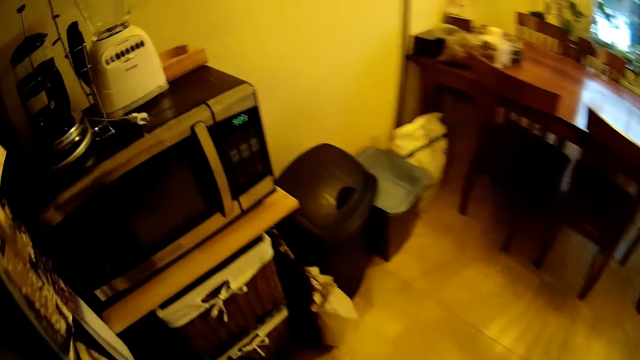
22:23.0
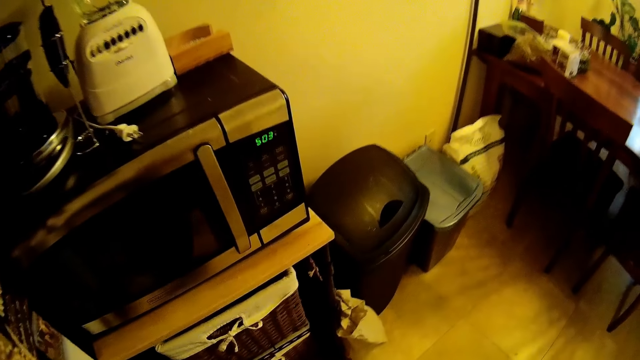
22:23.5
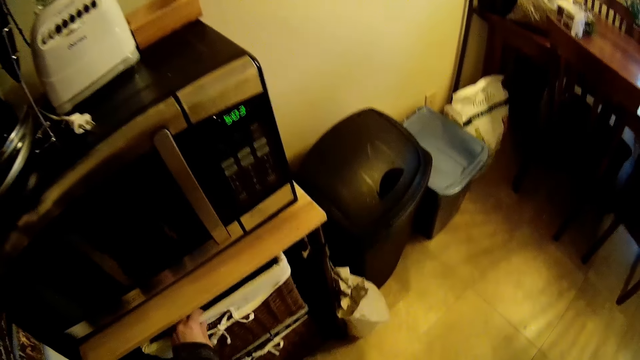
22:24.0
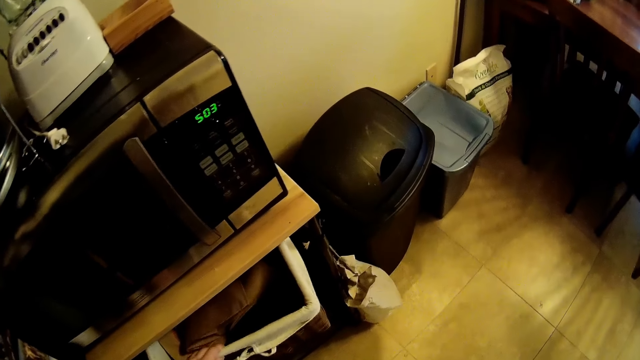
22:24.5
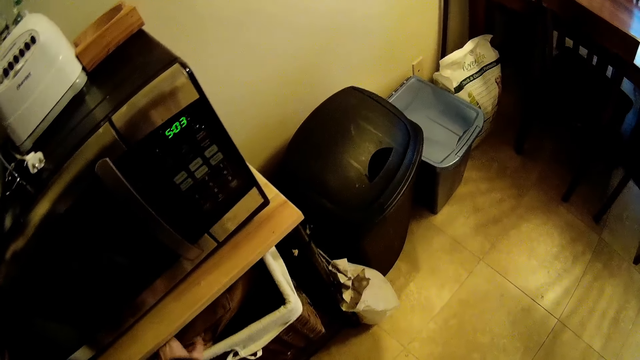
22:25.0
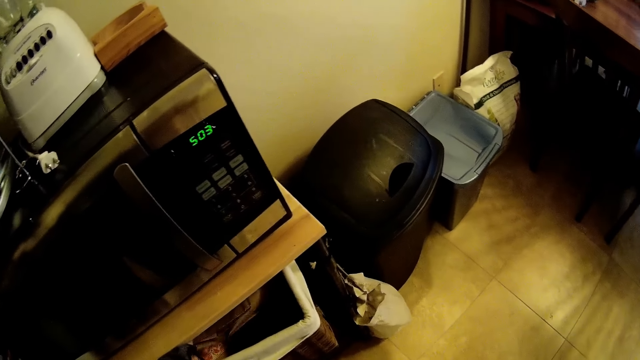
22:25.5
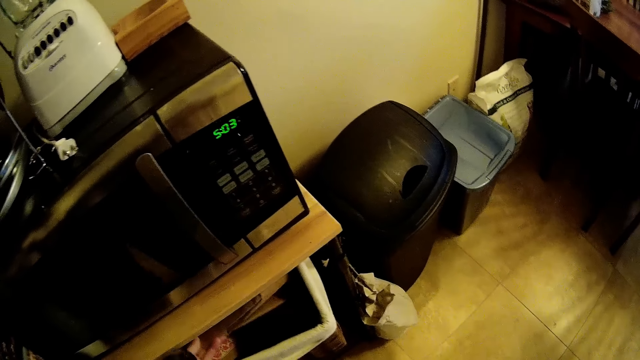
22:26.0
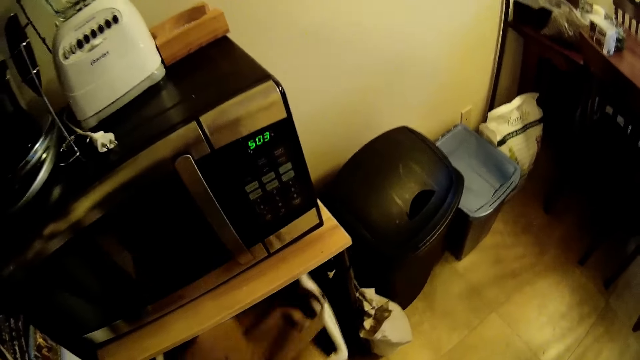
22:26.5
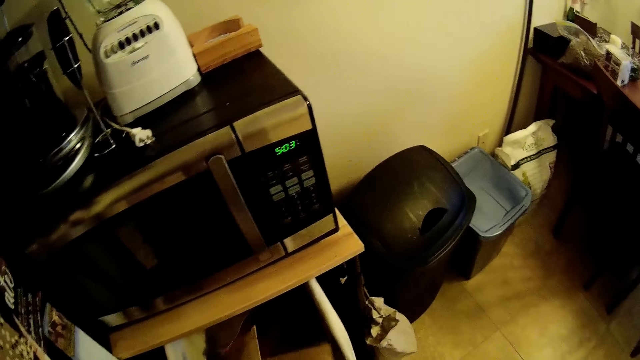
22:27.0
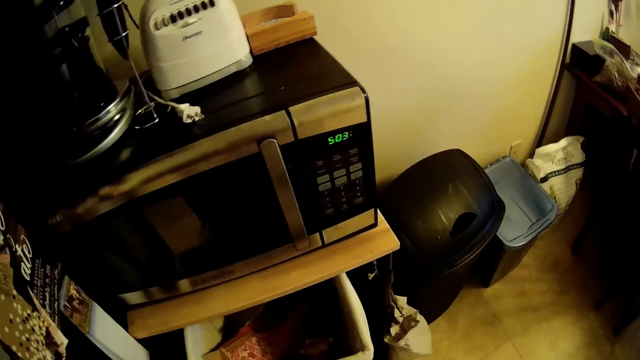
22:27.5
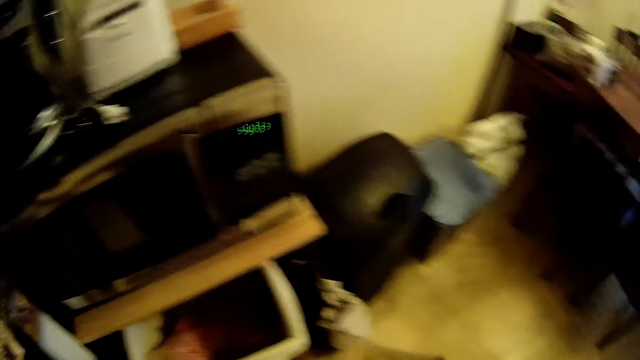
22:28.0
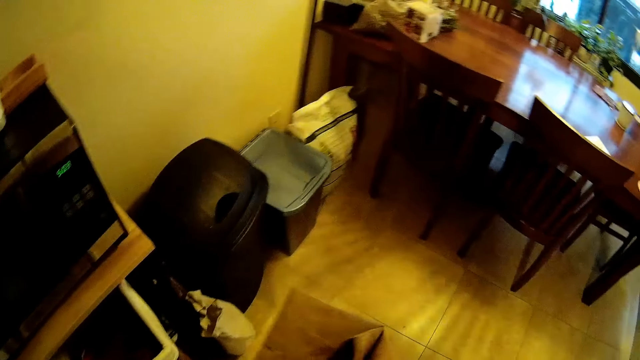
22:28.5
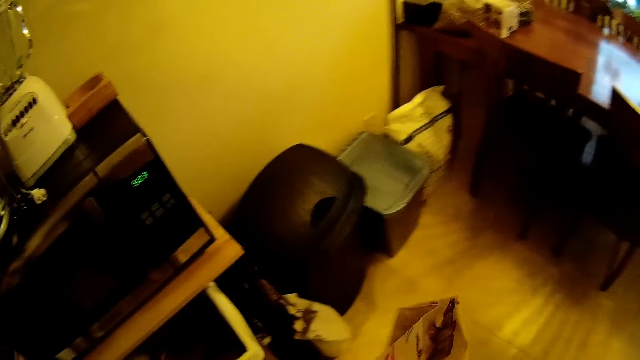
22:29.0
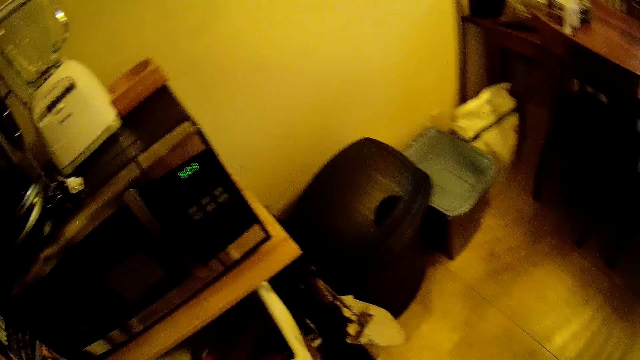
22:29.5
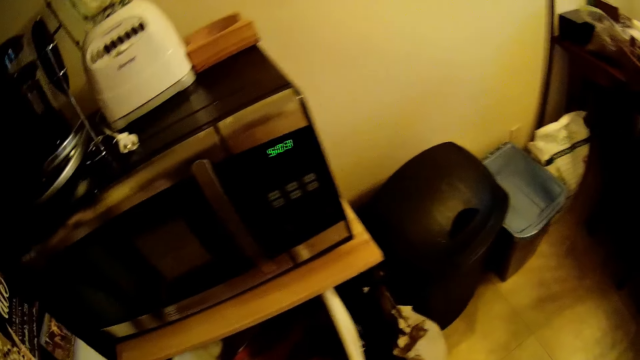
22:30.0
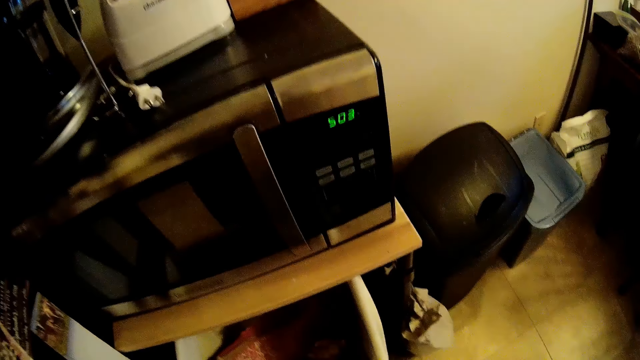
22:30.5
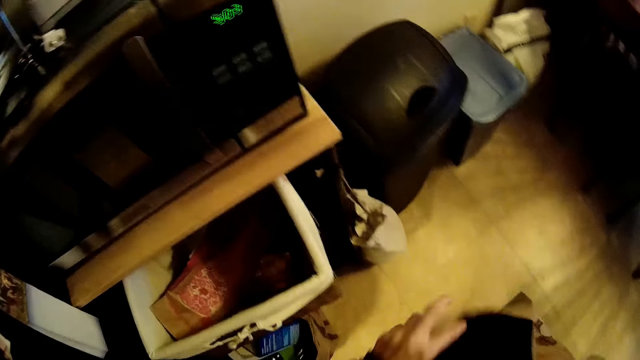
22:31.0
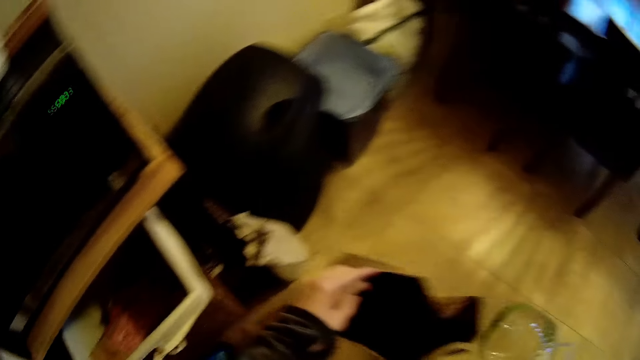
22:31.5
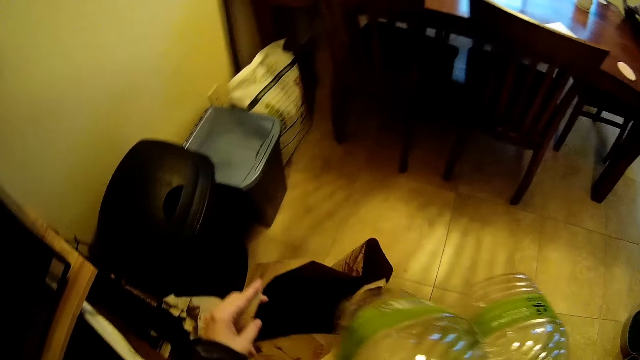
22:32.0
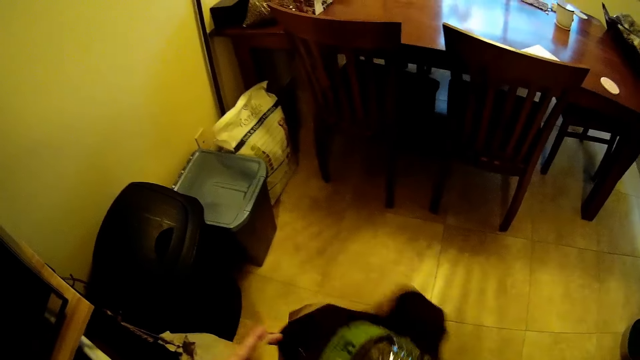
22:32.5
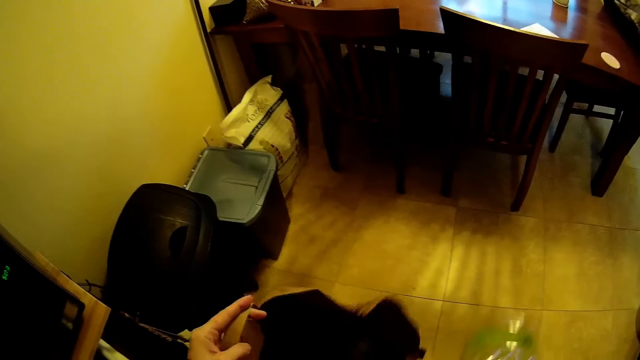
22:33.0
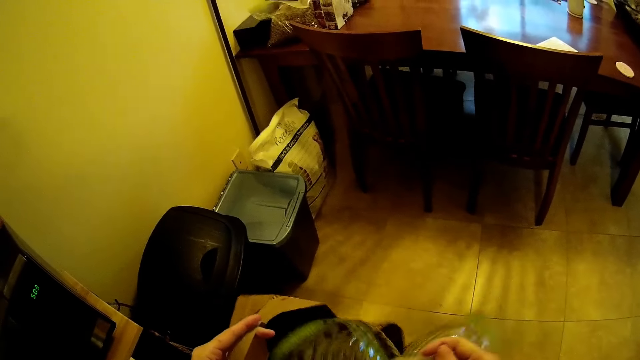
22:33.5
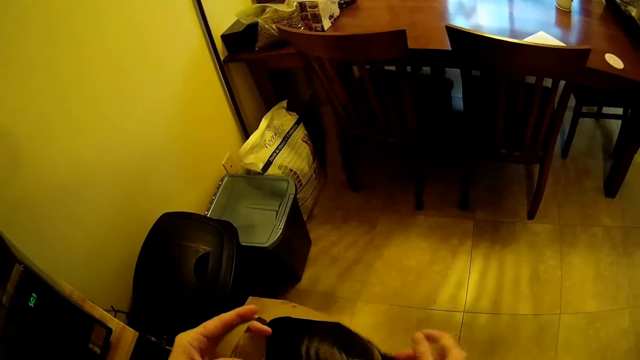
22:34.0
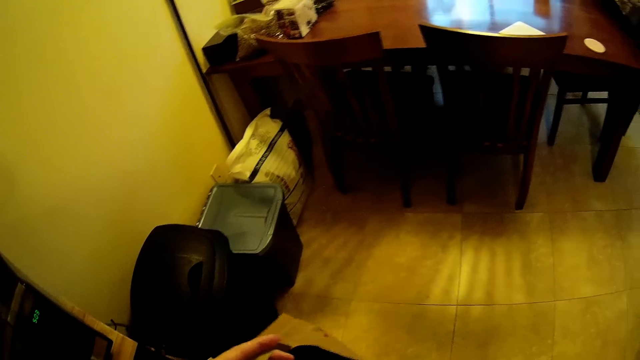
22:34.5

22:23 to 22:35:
The camera wearer holds a basket from a shelf with her left hand. She pulls the basket. She picks a bag from the basket with her left hand. She opens the bag with both ends. She puts the water bottle inside the bag with her right hand.

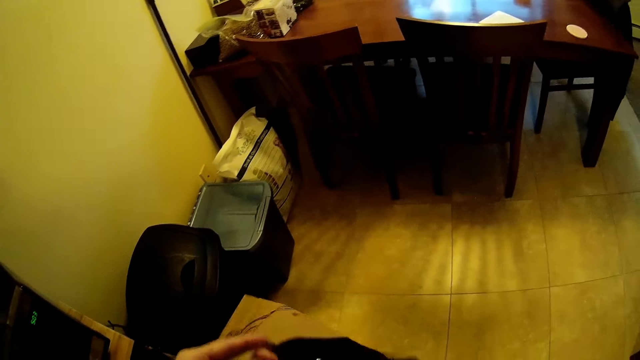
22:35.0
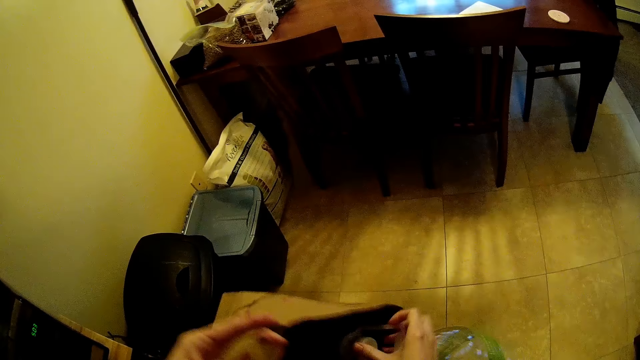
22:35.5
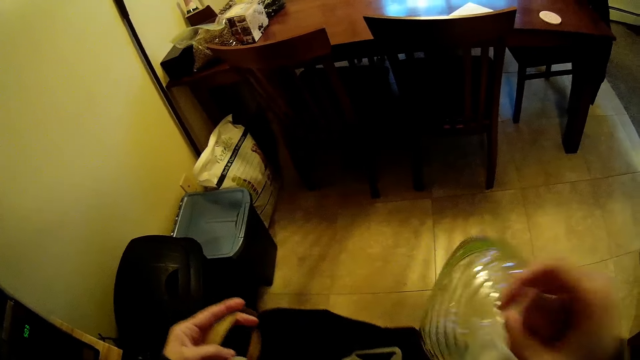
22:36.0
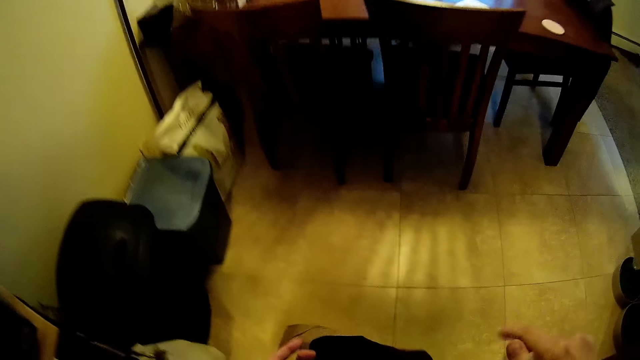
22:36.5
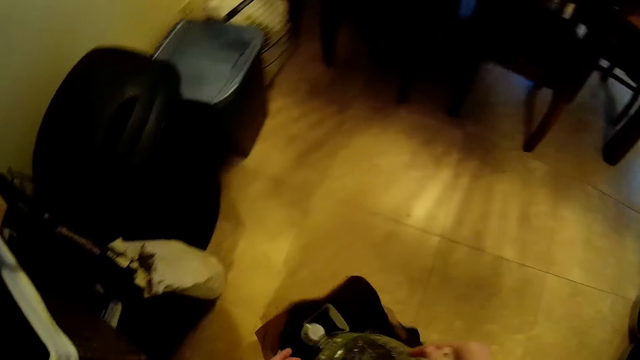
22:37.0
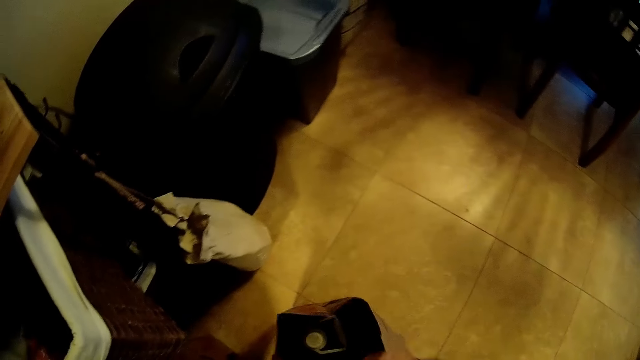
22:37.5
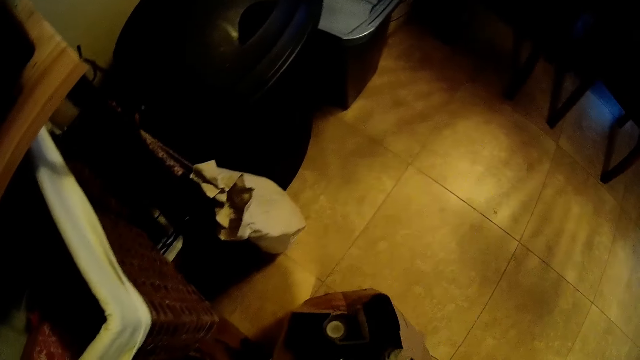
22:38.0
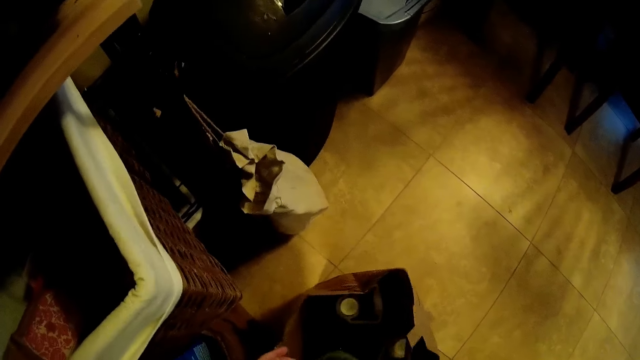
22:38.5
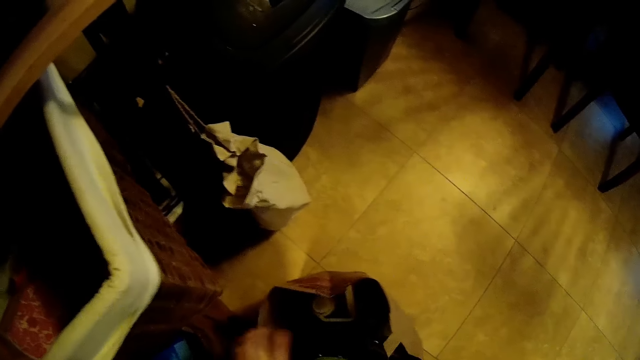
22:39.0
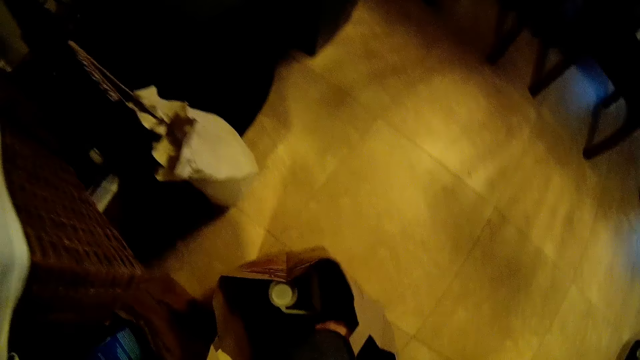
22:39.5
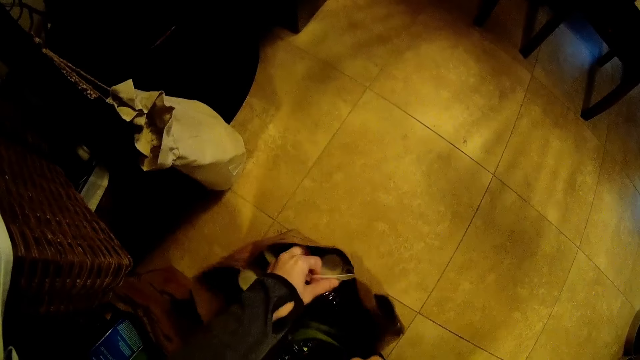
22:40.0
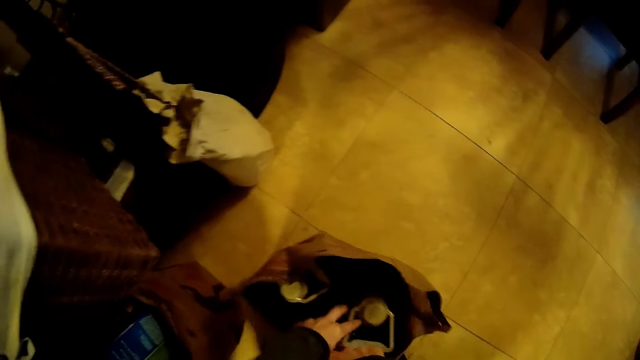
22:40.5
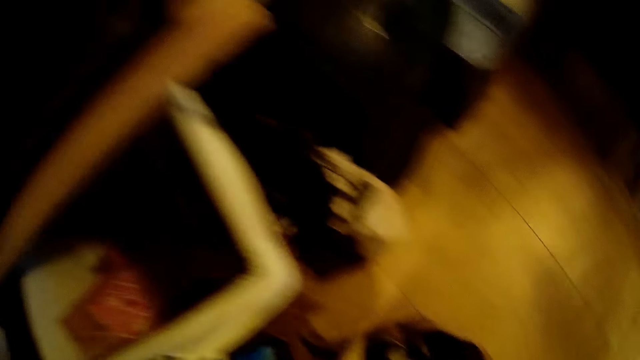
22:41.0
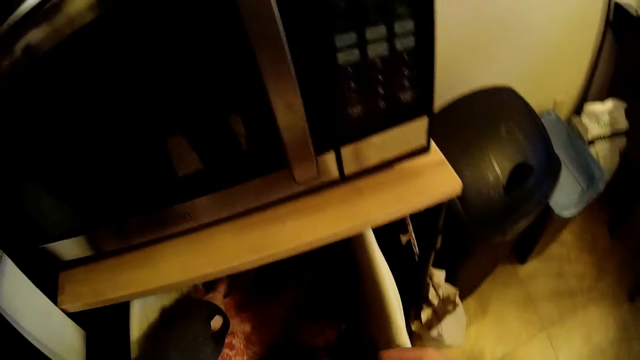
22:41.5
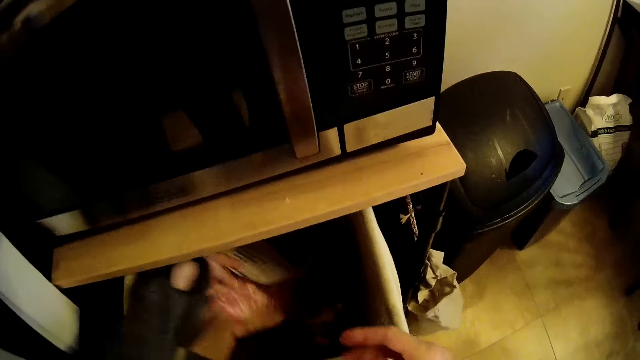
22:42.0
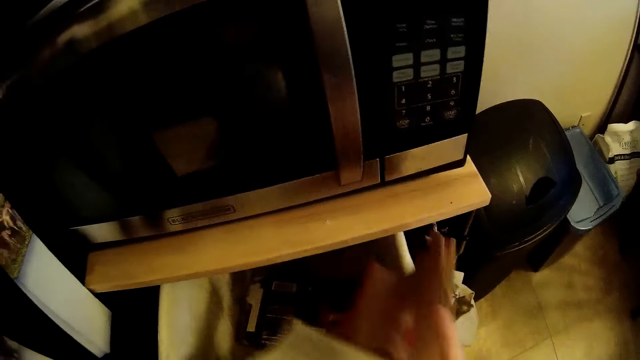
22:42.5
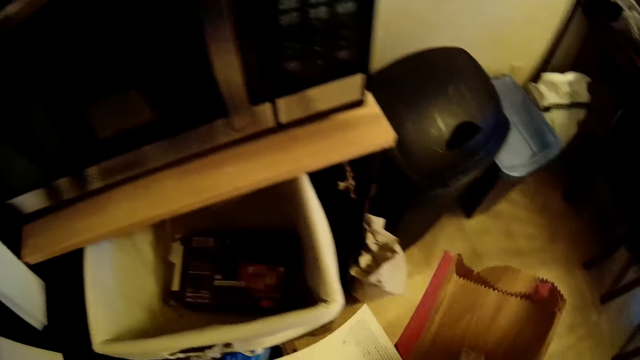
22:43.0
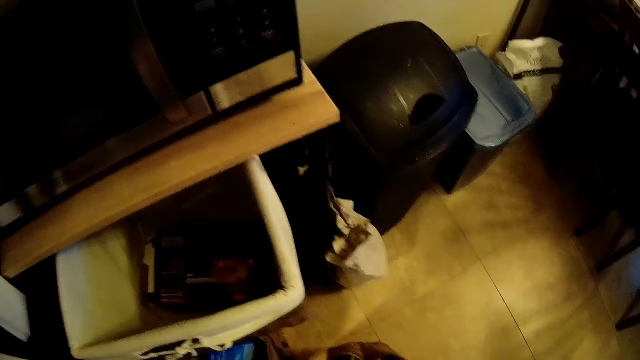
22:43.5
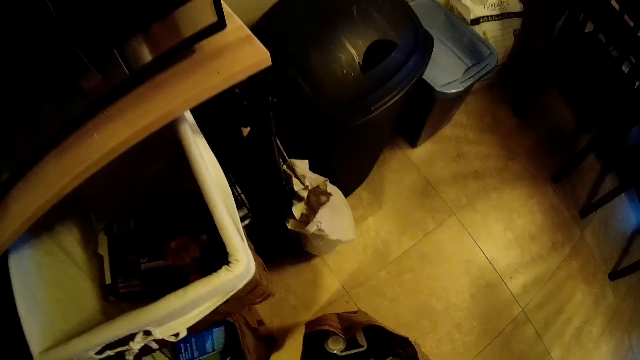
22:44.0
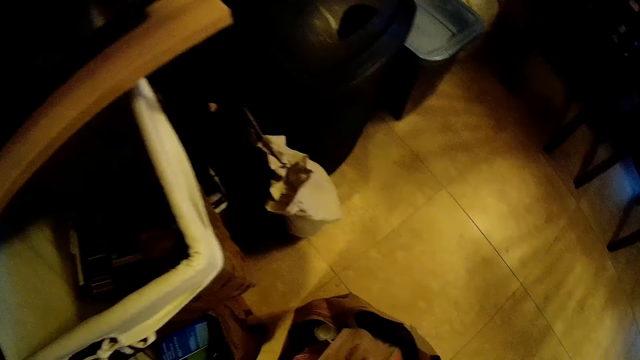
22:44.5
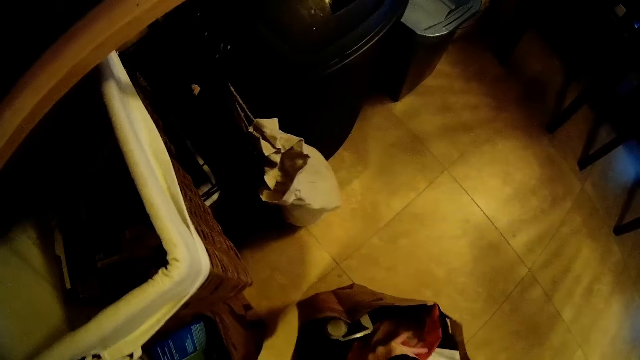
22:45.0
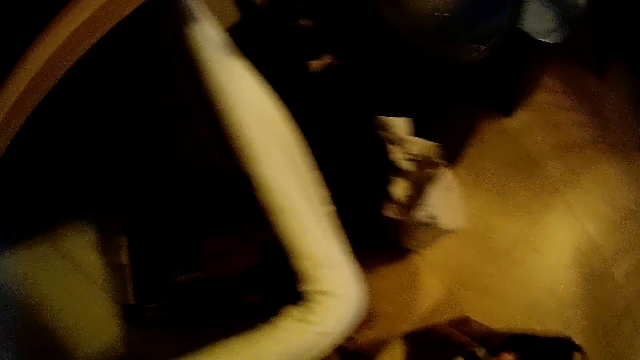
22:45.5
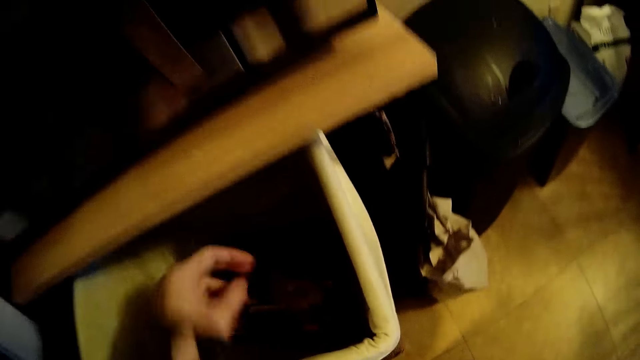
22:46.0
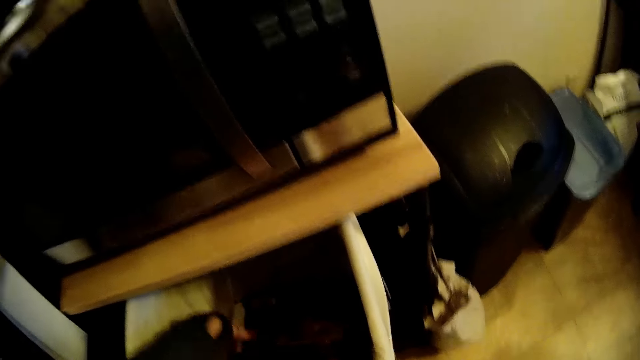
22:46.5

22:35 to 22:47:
The camera wearer puts the water bottle inside the bag with her right hand. She puts her left hand in the bag. She picks a small bag from the drawer with her left hand. She holds the small bag with her right hand. She puts the small bag inside the bag on the floor with her right hand. She places the papers in the paper bag on the ground.
